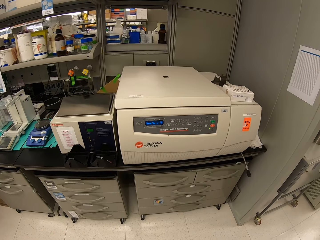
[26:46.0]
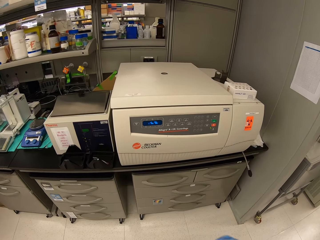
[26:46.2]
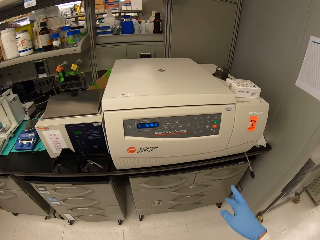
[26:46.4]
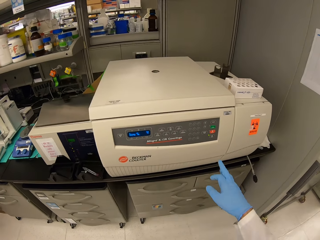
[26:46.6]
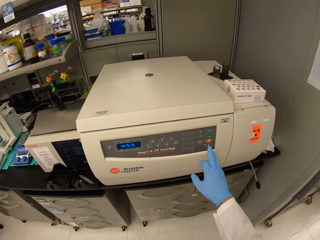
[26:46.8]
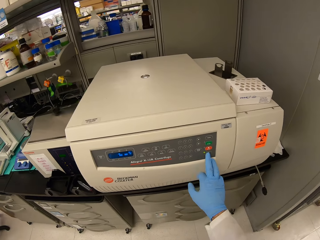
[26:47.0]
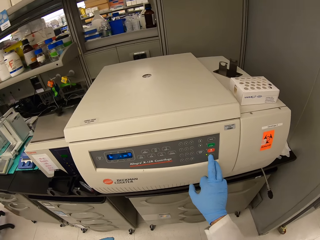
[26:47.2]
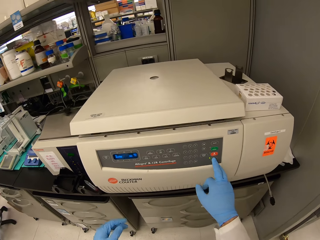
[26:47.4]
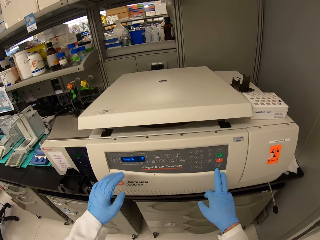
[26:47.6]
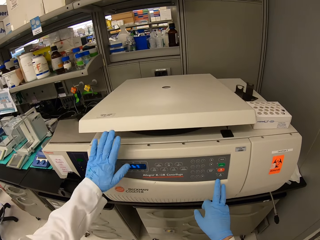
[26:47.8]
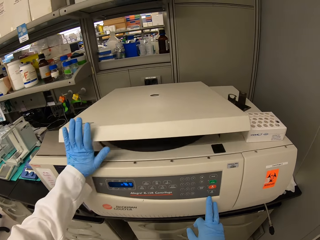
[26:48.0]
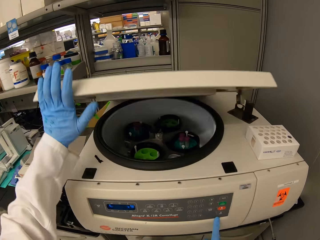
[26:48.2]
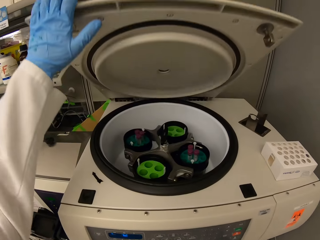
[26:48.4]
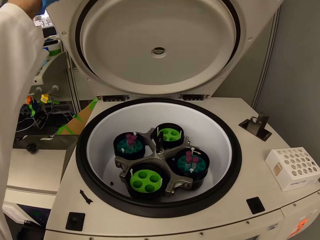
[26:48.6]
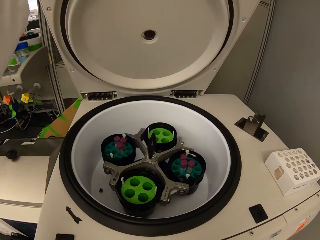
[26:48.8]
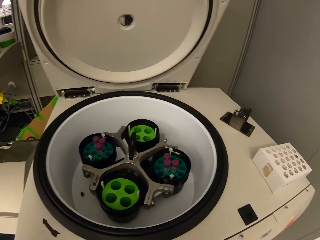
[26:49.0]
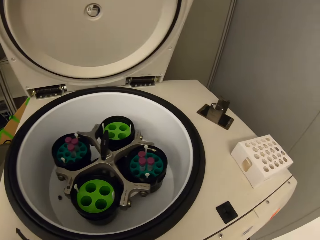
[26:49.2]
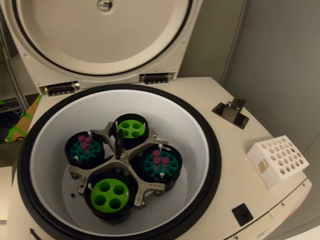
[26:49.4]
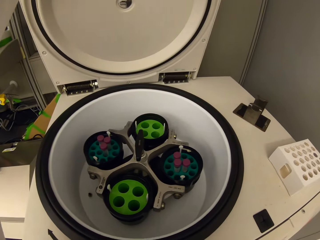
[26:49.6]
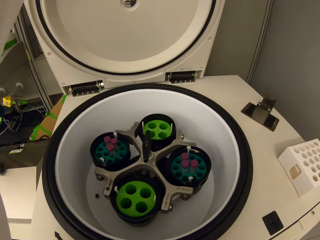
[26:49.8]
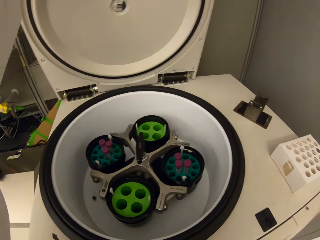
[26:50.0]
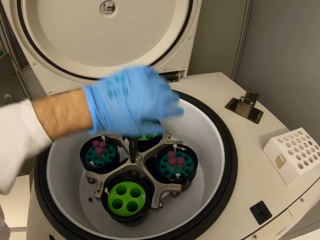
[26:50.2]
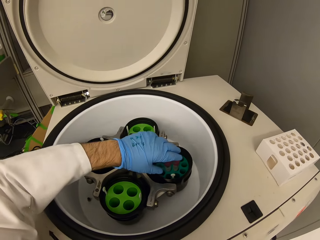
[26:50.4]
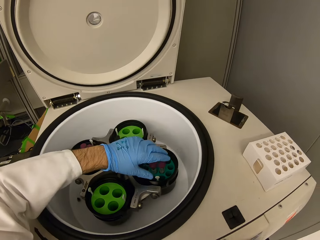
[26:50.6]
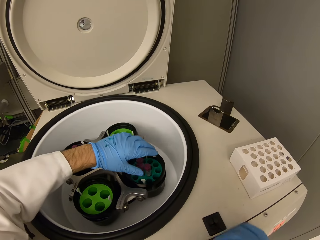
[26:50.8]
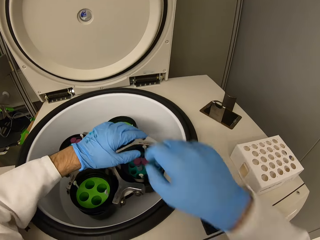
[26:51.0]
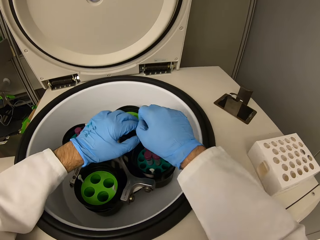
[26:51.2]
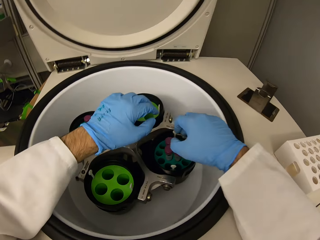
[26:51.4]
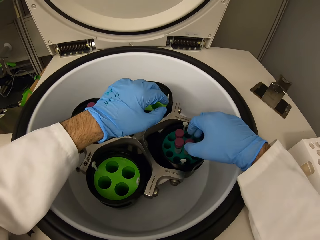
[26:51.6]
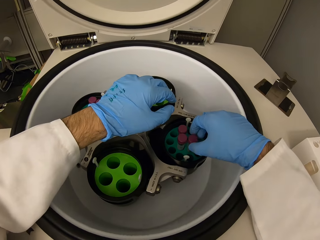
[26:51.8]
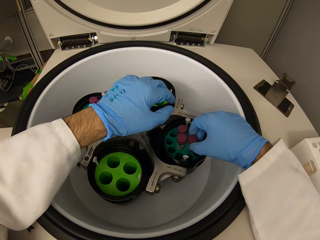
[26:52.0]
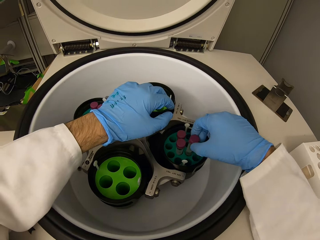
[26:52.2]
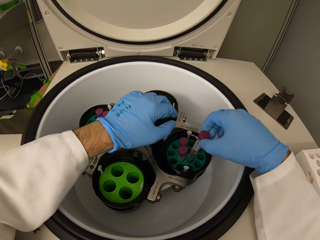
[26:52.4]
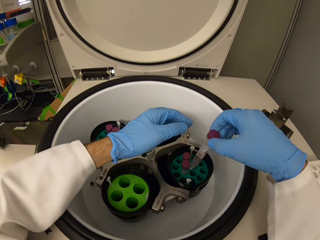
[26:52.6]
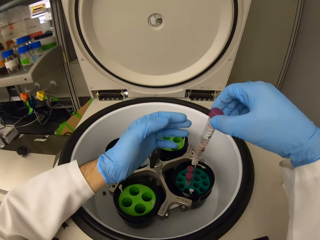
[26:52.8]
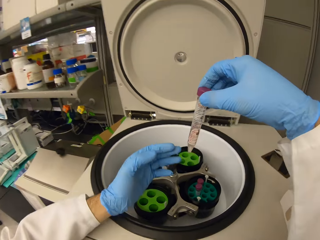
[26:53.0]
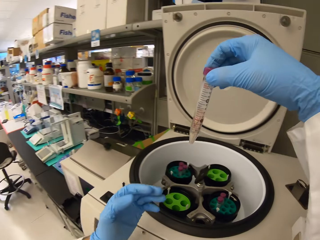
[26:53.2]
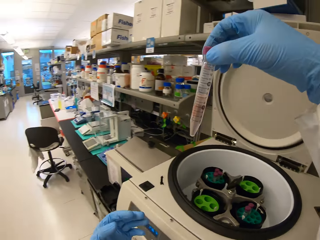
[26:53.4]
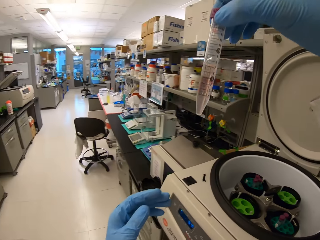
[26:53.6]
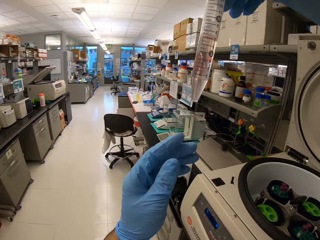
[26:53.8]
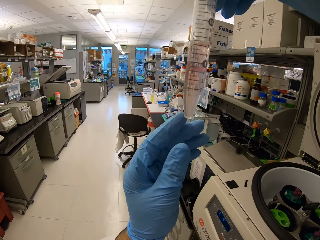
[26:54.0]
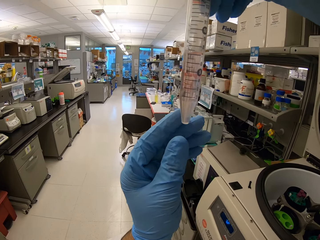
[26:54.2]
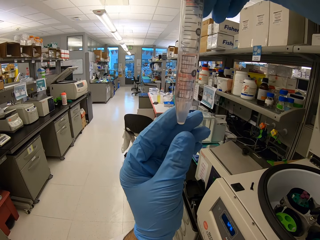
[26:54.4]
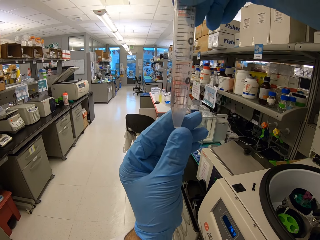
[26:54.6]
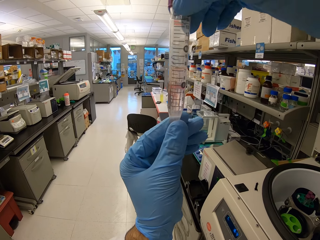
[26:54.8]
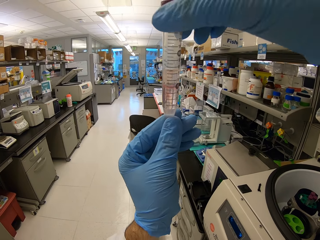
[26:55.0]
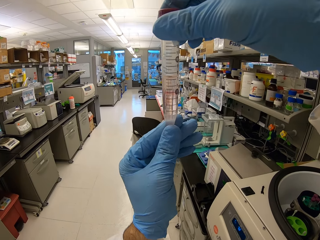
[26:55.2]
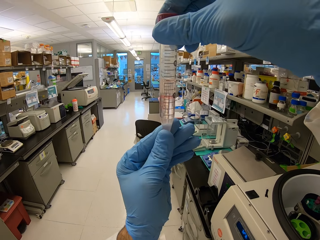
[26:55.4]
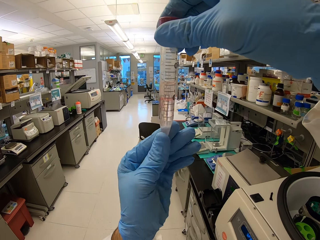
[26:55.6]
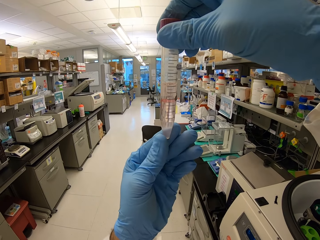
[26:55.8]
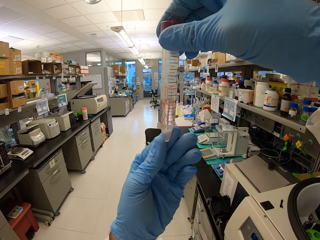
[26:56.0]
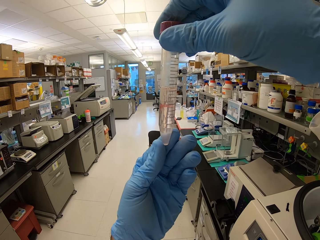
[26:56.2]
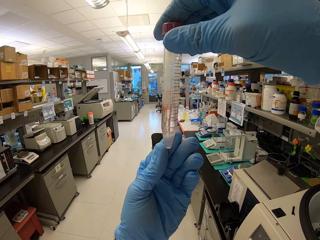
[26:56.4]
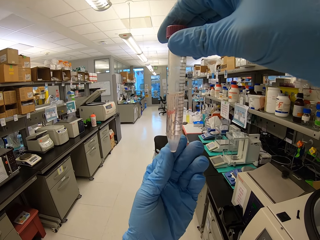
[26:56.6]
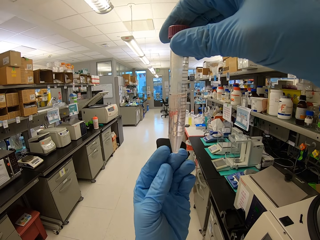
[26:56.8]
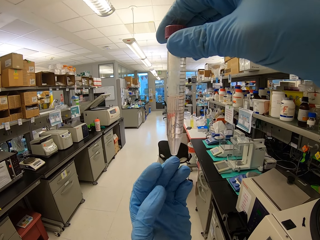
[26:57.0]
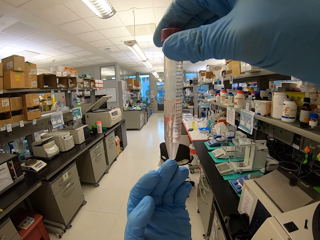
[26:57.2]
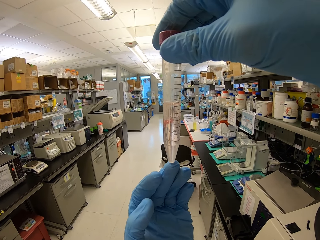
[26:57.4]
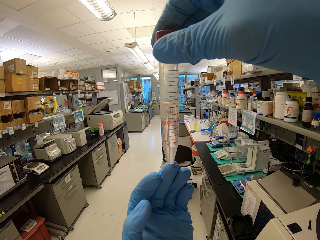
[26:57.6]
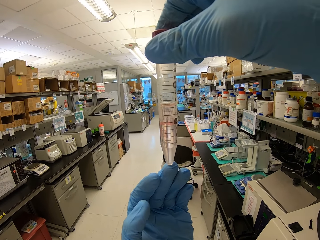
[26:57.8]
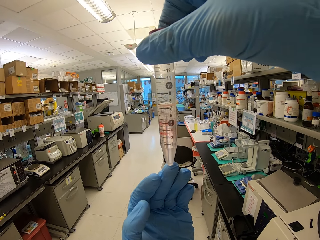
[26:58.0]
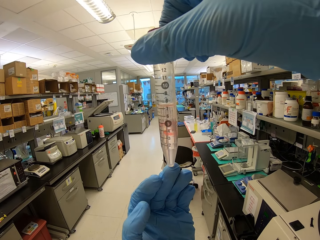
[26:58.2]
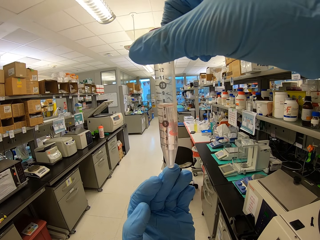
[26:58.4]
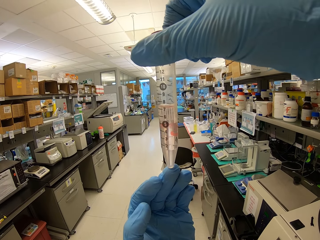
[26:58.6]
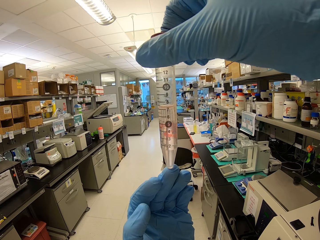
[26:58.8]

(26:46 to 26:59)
The camera wearer presses a button on the centrifuge. They open the centrifuge. They pick up a test tube from the centrifuge. They check the solution in the test tube.

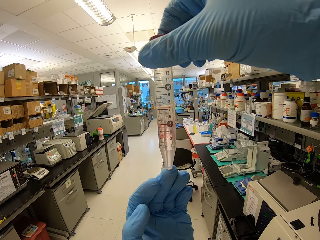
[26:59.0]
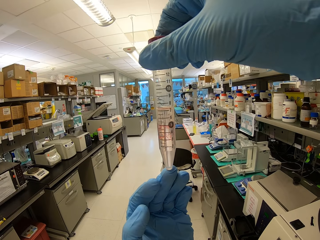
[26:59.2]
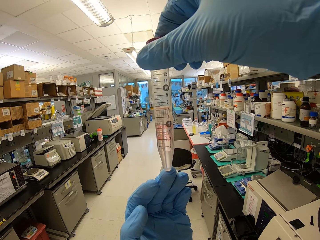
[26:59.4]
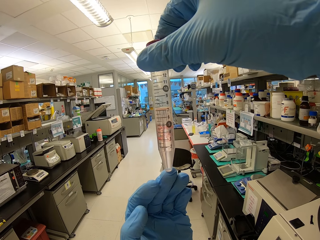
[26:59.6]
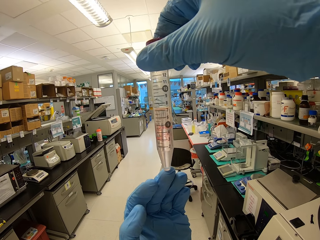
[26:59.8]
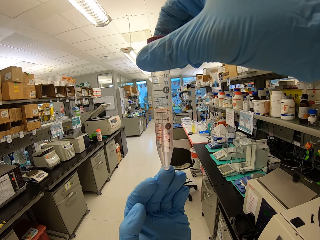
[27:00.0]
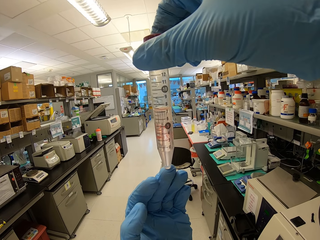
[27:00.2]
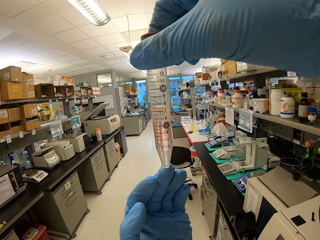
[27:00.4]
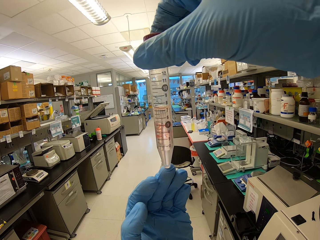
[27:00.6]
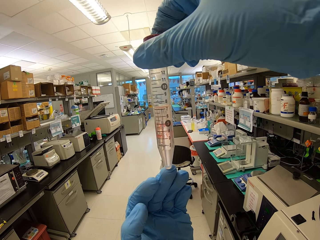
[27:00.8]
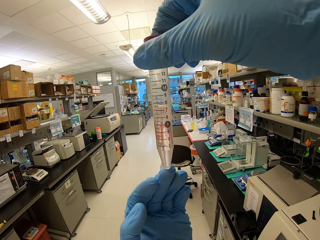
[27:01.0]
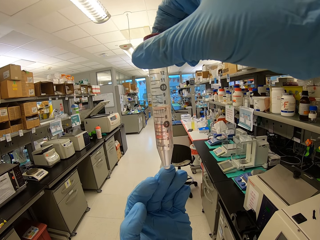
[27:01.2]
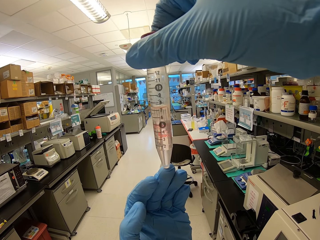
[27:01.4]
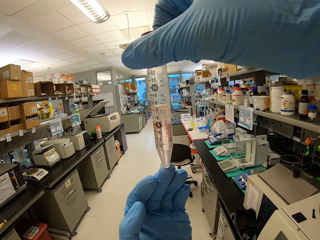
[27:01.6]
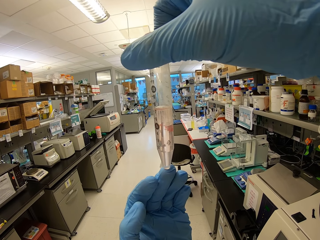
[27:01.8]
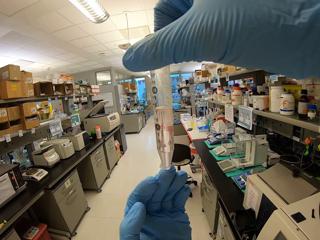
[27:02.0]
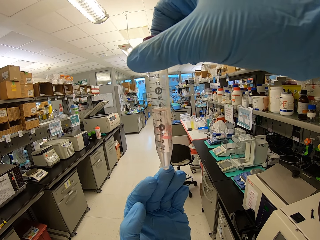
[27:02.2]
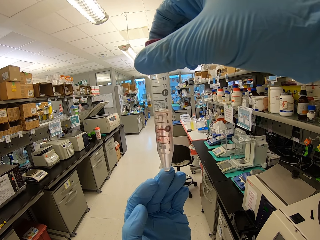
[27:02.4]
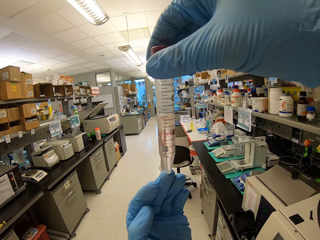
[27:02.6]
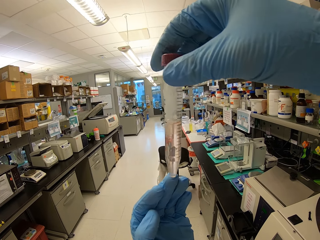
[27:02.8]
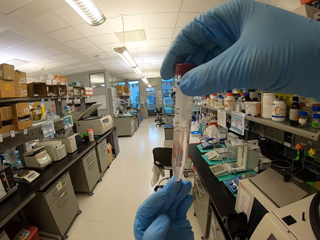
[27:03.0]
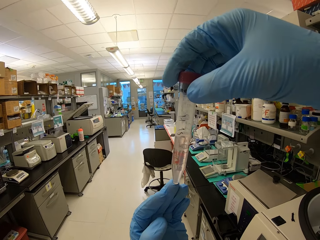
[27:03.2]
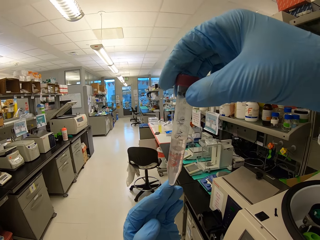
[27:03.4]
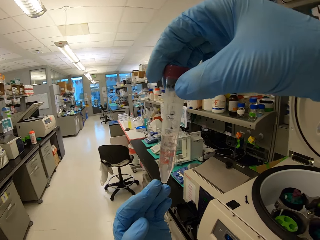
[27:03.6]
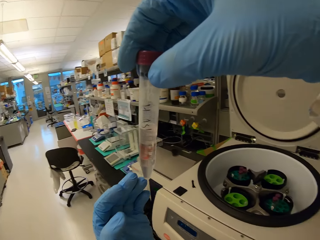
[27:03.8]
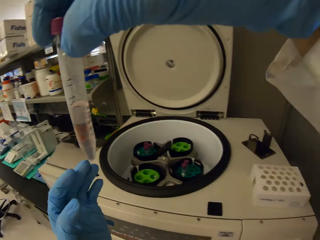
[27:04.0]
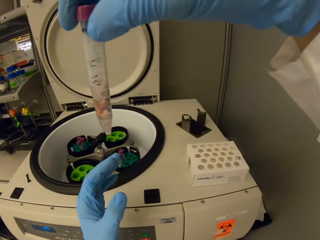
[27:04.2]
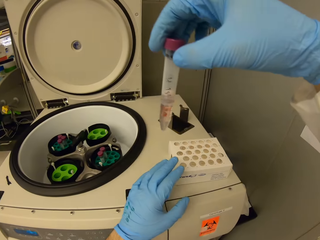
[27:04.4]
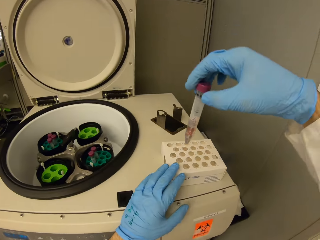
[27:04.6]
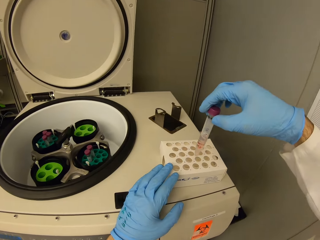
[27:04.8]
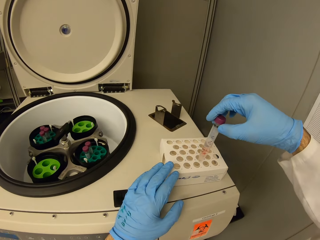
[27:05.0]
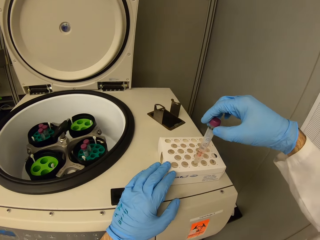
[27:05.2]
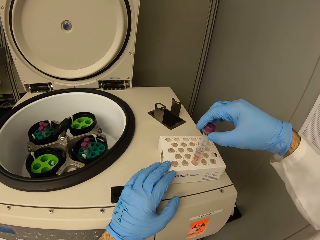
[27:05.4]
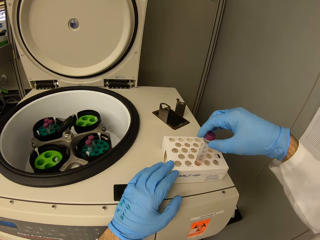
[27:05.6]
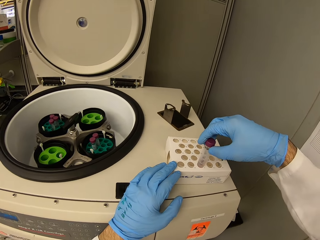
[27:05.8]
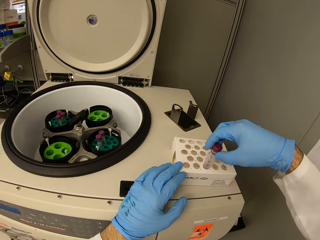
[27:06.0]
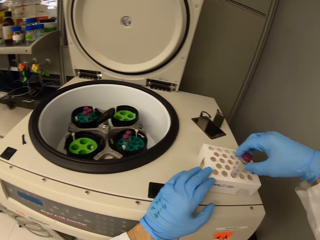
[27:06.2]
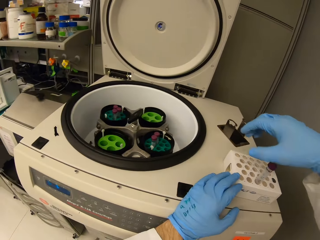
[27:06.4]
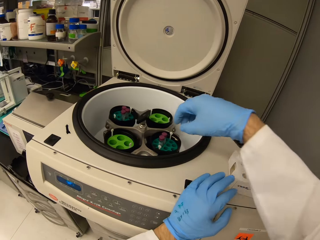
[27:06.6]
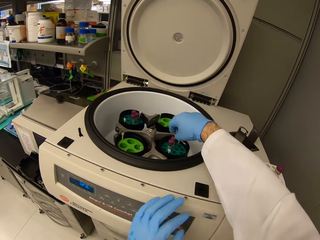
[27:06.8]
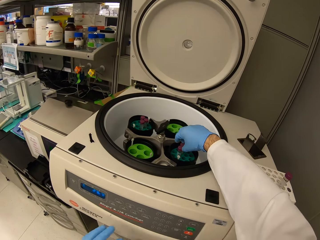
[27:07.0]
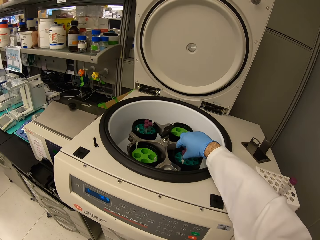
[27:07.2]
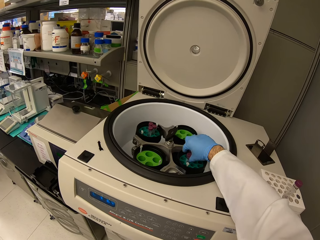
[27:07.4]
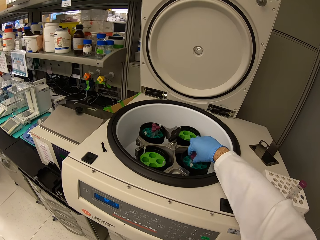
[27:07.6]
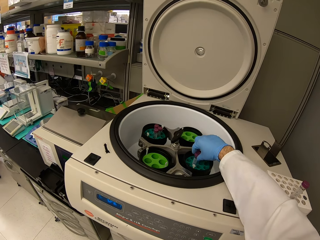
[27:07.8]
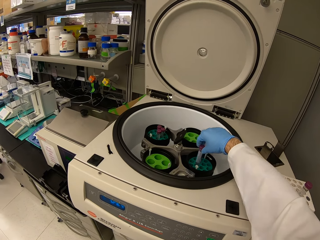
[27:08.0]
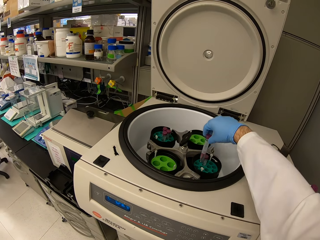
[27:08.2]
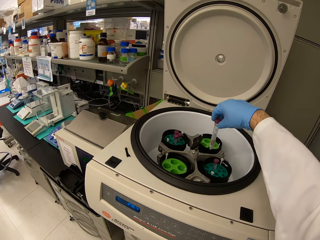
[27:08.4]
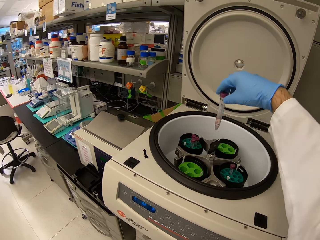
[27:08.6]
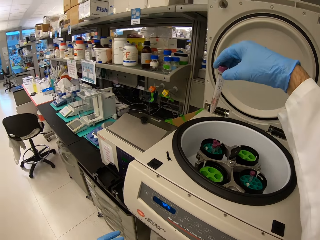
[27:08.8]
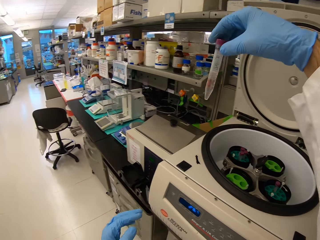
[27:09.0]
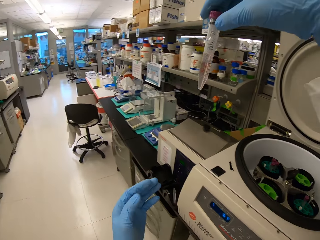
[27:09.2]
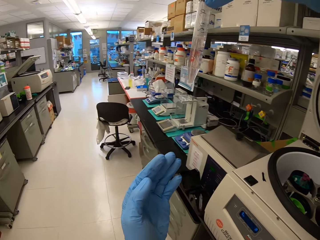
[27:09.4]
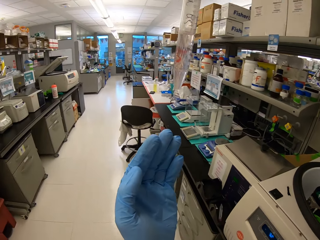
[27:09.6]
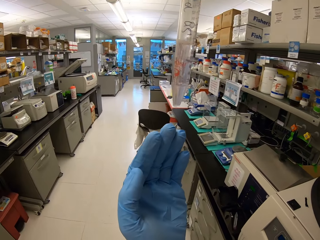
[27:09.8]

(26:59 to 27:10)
The camera wearer puts the test tube in the test tube rack. They pick up a test tube from the centrifuge. They look at the test tube.
